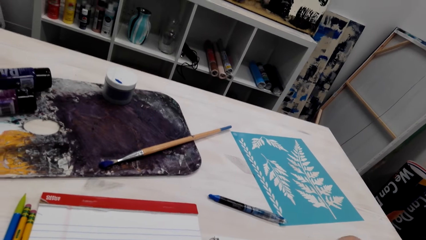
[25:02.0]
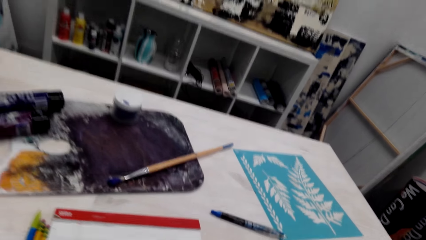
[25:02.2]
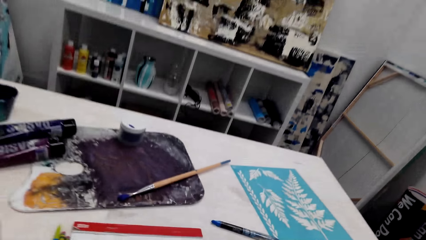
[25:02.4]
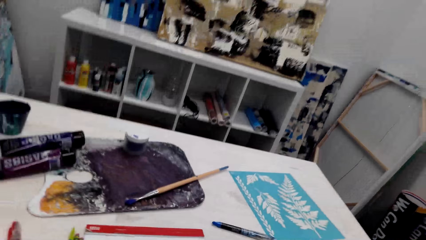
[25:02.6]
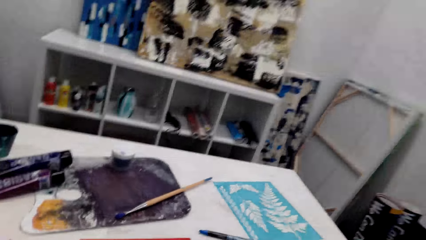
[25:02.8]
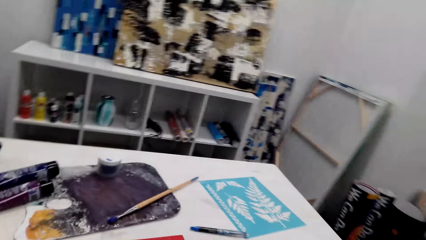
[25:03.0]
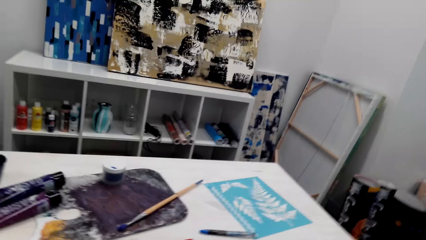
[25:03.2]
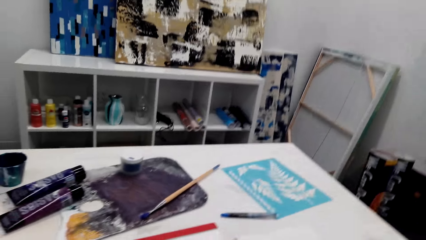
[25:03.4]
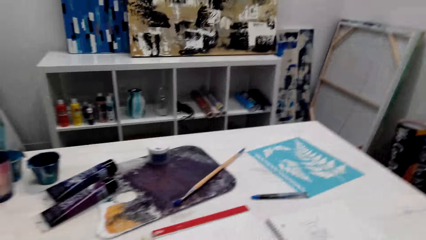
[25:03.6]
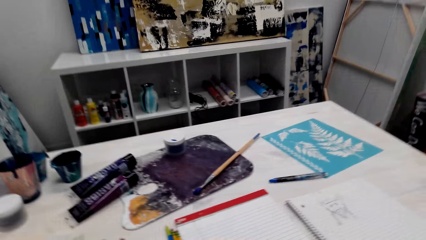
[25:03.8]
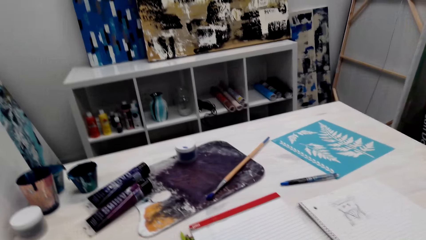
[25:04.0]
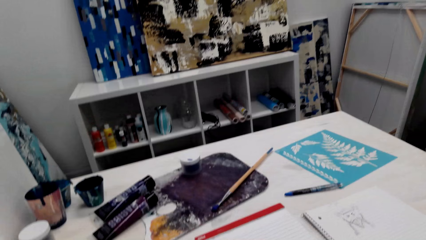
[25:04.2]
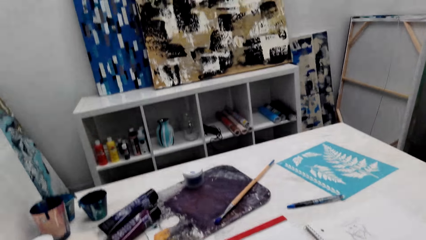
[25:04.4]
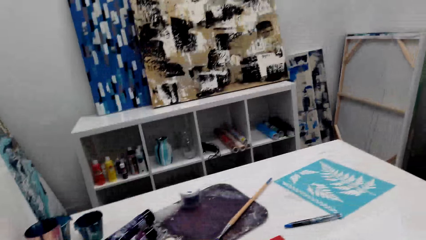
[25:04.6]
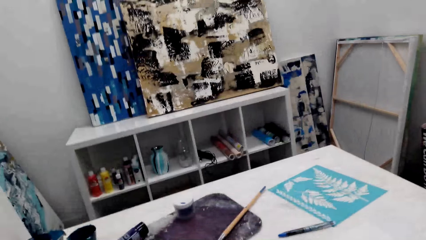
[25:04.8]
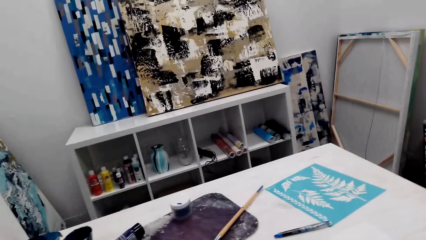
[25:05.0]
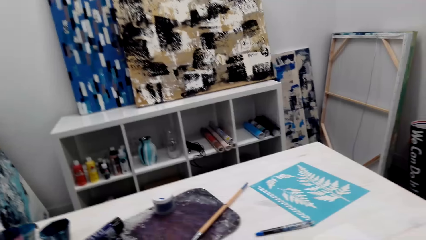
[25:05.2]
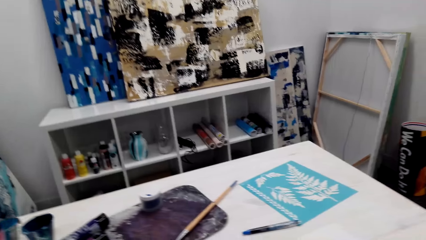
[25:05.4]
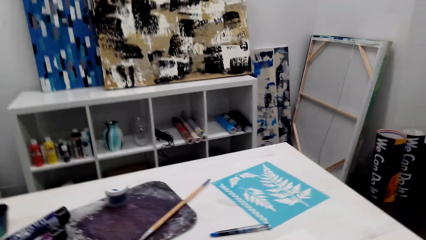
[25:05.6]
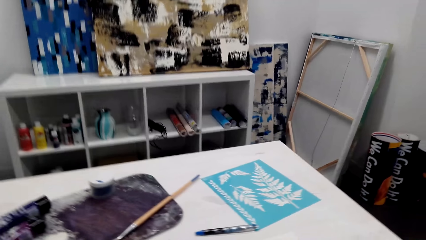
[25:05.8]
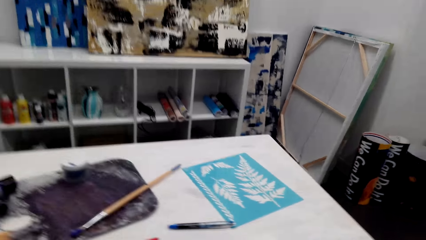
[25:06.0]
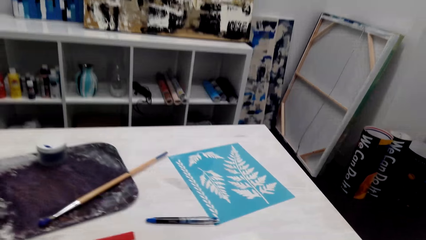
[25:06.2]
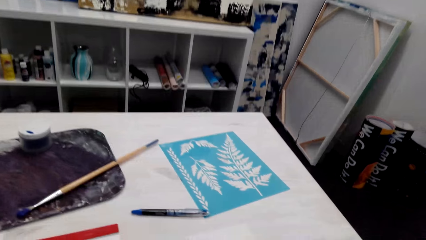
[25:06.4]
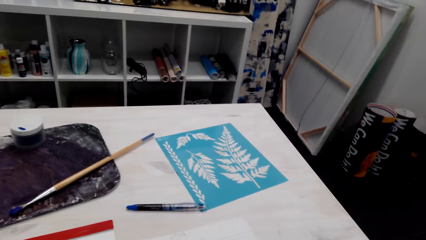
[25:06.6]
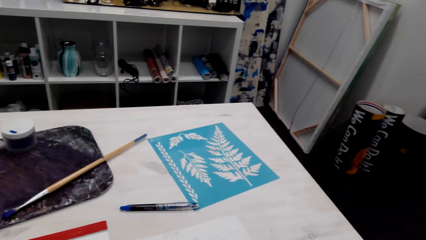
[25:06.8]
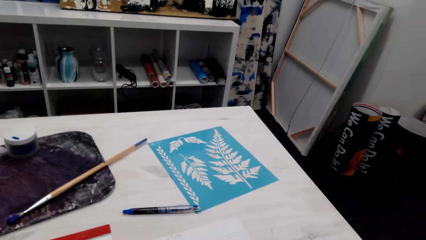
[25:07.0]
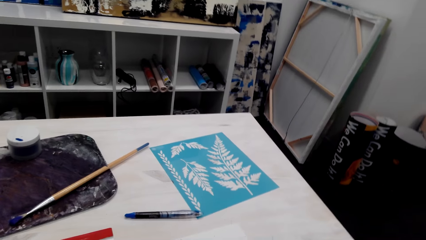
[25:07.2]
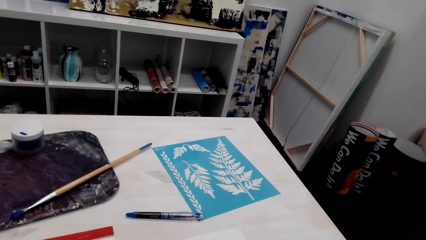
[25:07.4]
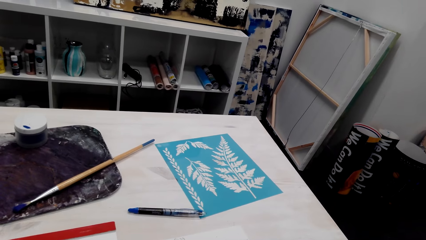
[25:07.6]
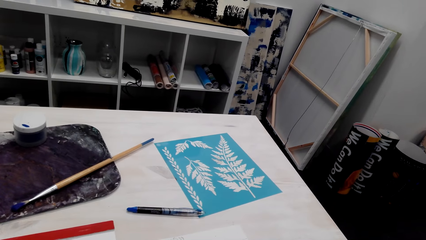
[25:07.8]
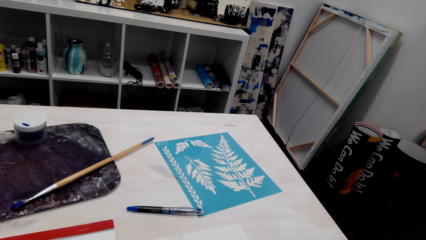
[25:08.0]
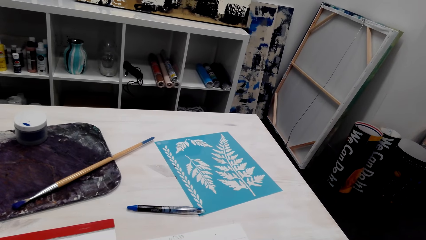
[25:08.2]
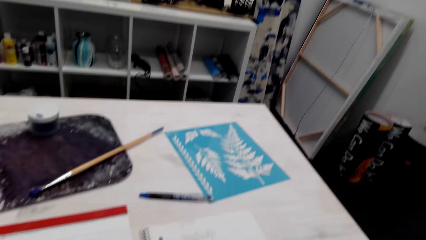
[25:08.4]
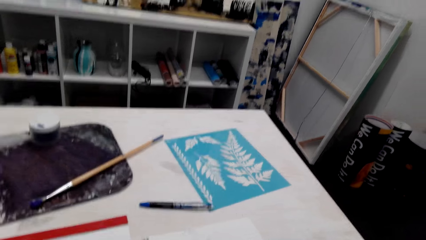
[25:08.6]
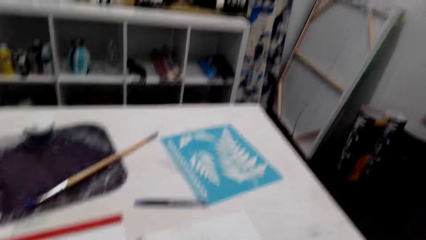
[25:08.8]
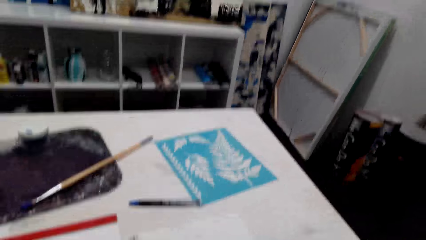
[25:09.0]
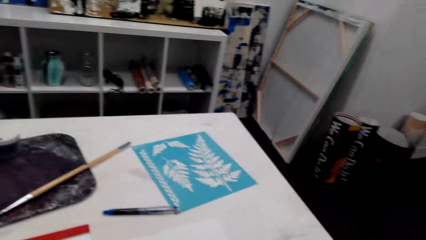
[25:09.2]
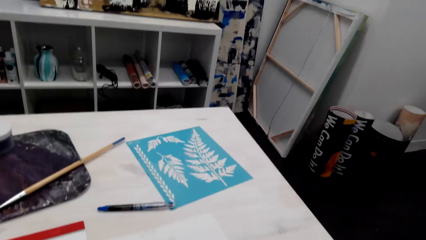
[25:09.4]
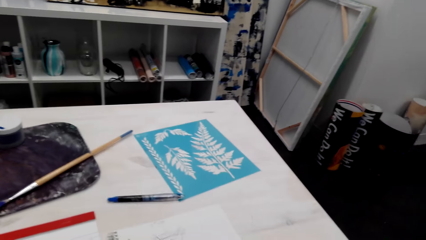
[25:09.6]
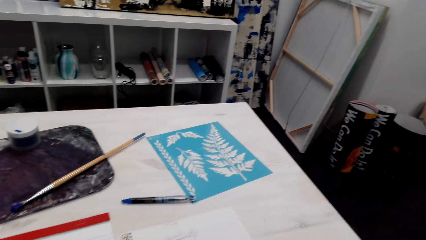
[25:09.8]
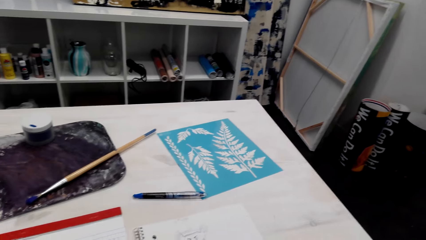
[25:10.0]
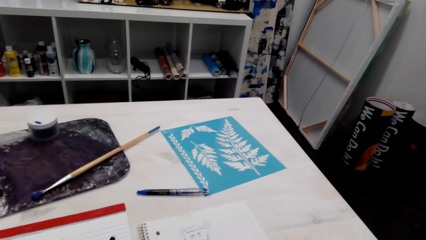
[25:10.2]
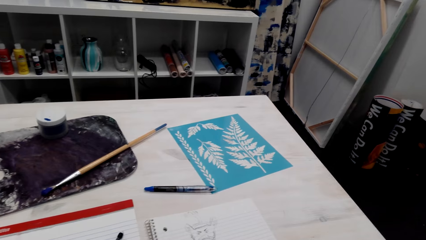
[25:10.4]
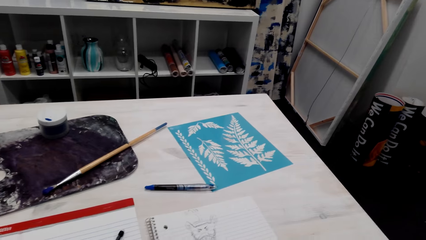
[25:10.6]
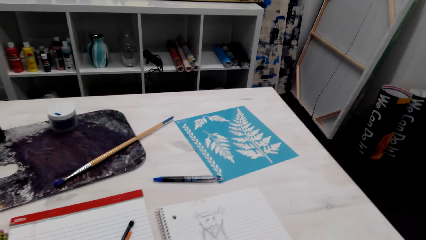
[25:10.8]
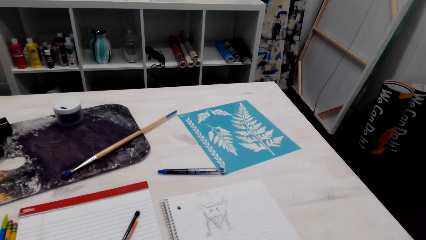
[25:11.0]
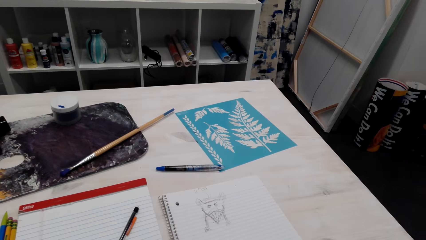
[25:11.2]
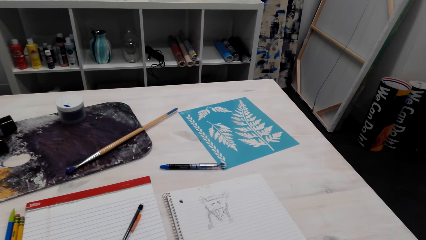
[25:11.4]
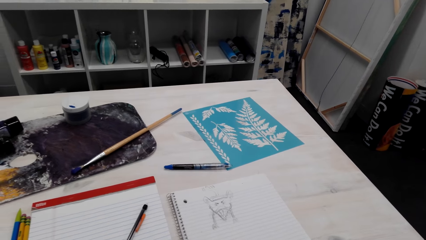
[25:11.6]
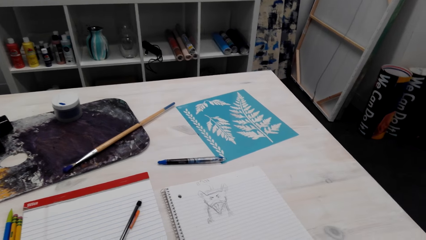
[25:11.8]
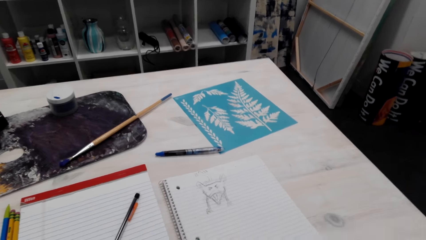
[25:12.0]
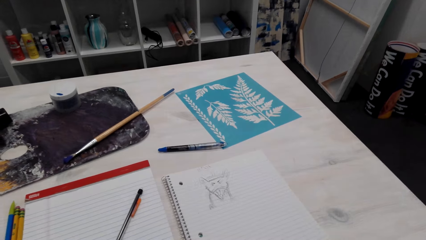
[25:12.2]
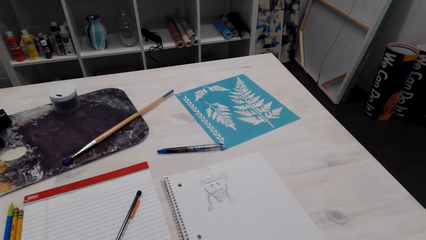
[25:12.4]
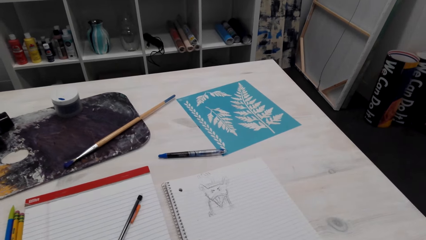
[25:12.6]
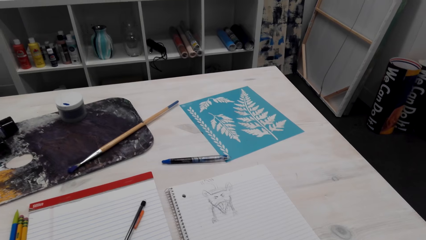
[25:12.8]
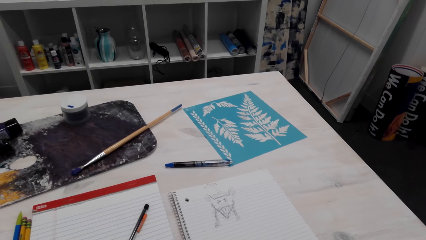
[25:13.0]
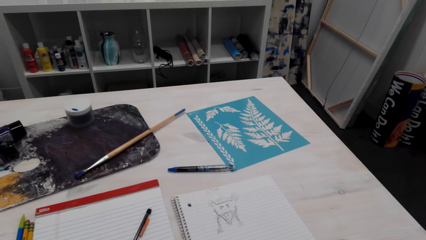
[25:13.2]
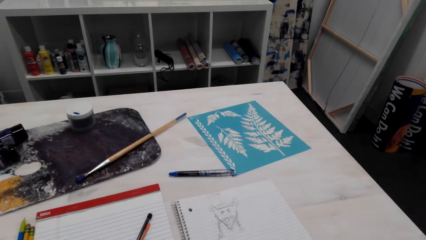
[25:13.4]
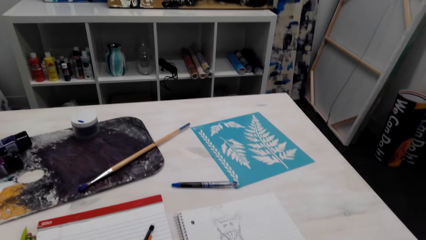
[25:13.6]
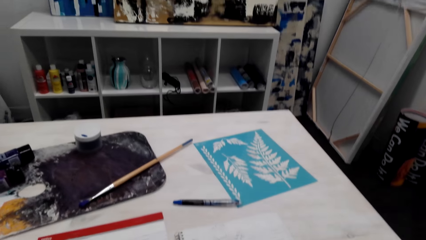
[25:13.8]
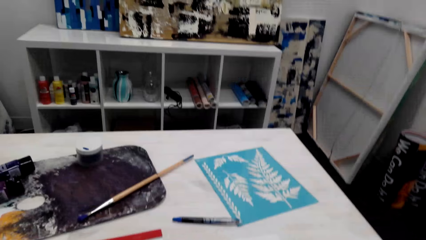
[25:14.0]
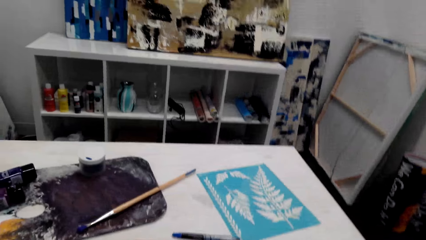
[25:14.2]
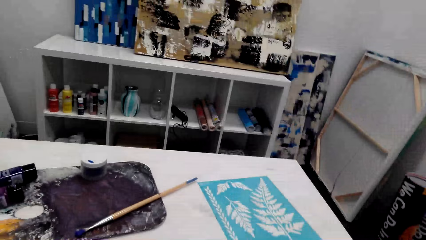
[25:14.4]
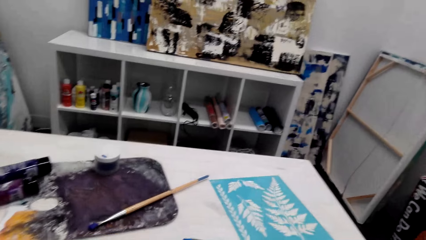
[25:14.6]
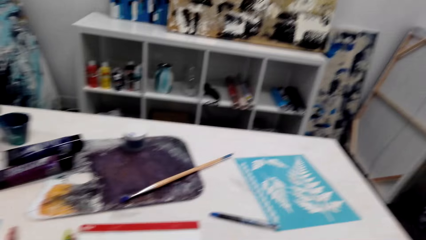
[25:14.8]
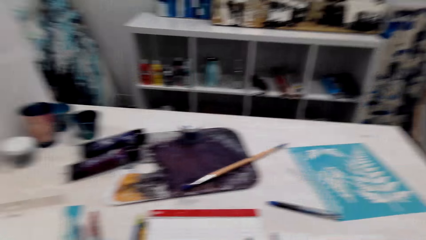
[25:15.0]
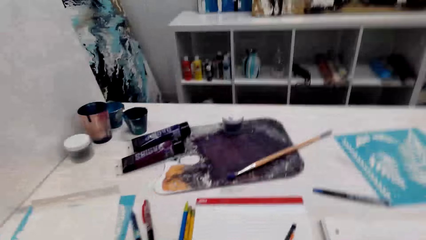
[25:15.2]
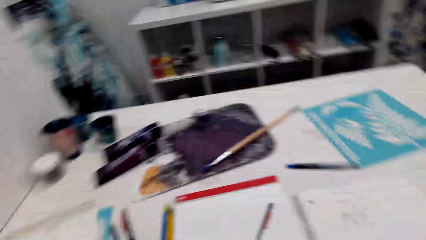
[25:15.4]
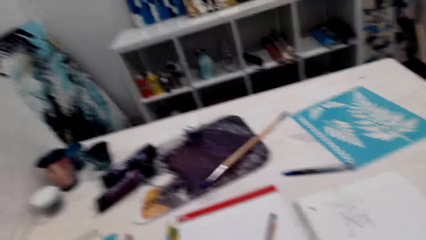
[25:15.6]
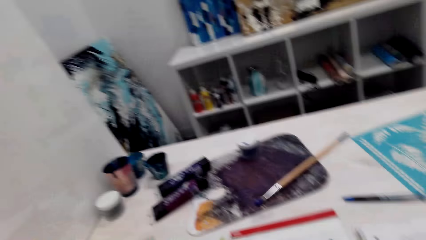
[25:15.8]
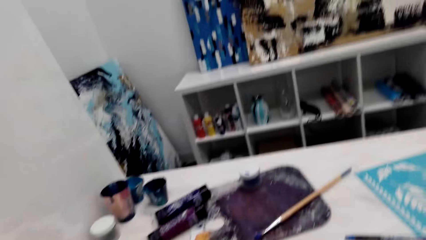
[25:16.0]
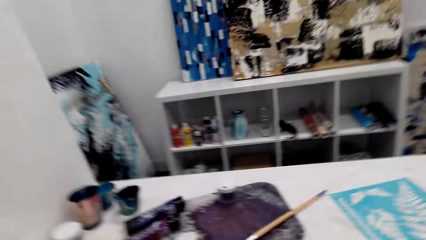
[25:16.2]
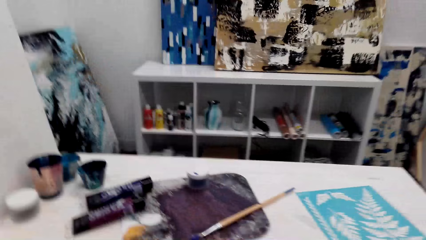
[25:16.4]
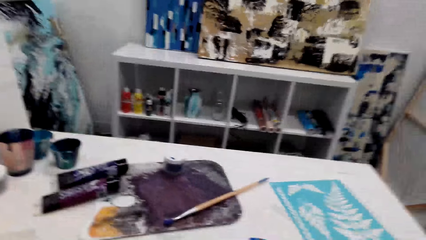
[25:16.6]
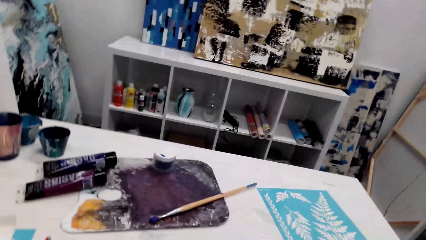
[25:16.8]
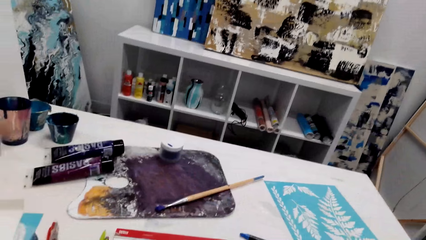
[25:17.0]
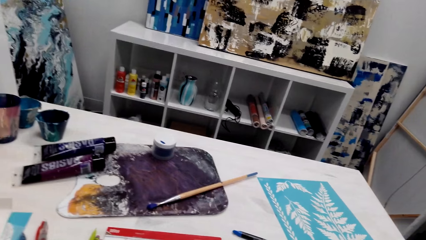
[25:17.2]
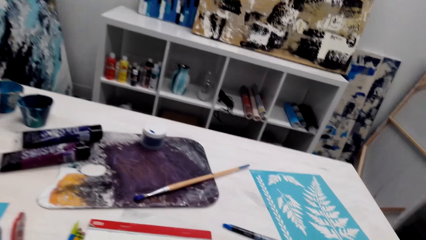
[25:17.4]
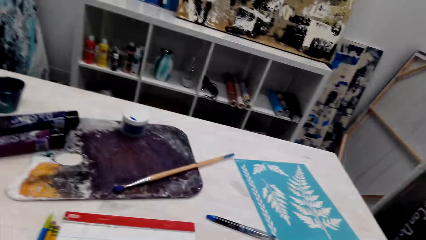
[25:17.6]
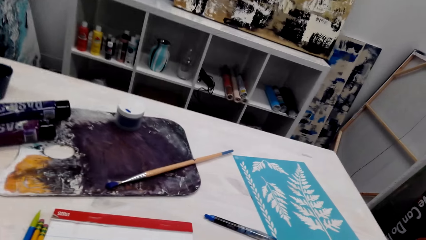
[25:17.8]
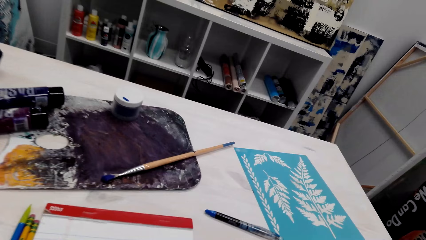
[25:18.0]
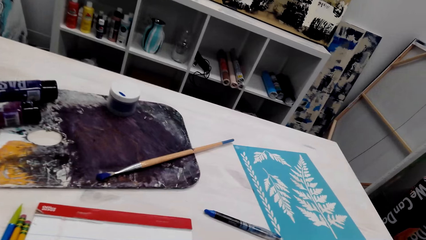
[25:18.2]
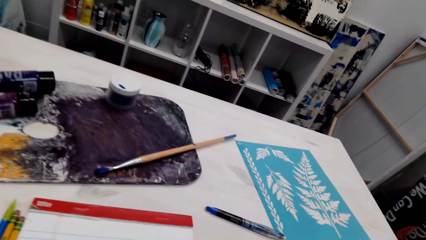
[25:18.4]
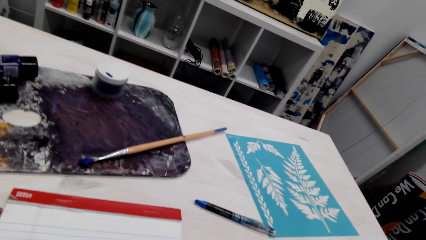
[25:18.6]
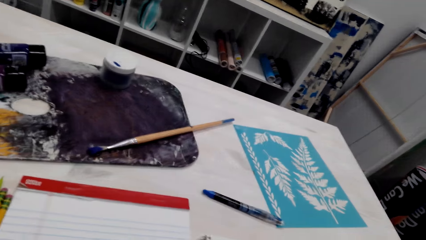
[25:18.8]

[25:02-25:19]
The camera wearer looks around the room. They stare at the book. They look around the room.
